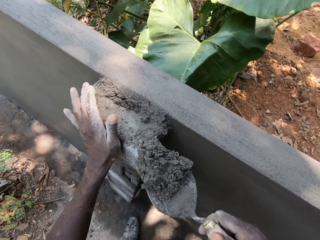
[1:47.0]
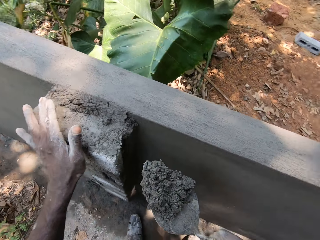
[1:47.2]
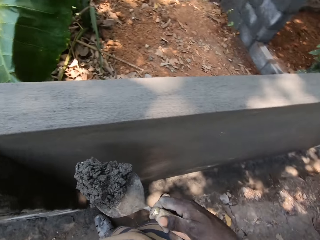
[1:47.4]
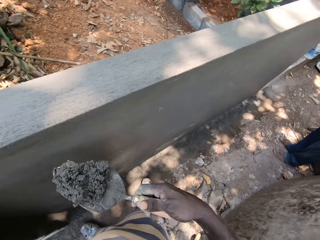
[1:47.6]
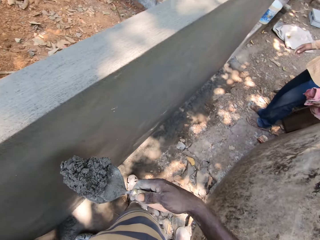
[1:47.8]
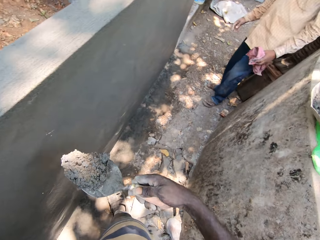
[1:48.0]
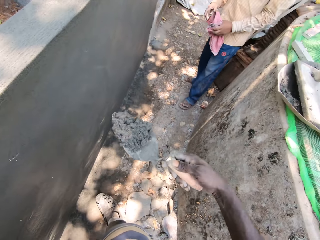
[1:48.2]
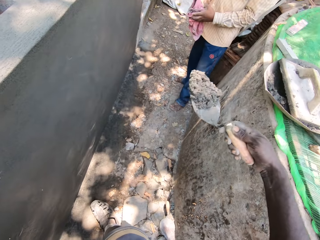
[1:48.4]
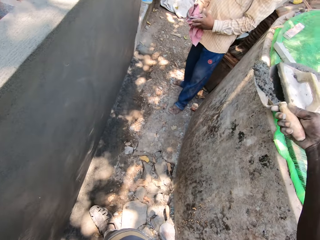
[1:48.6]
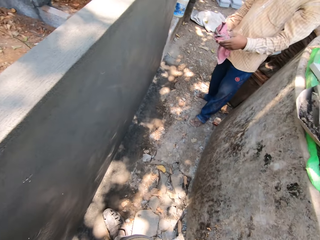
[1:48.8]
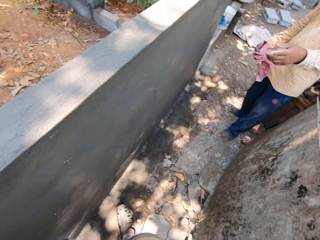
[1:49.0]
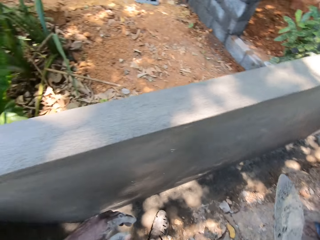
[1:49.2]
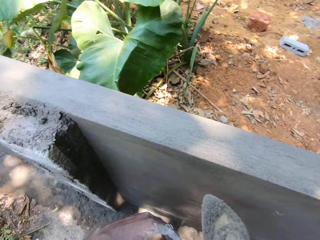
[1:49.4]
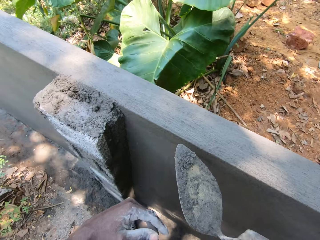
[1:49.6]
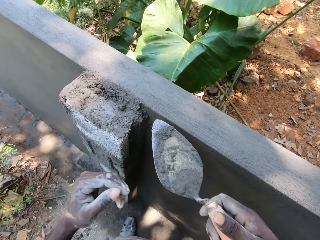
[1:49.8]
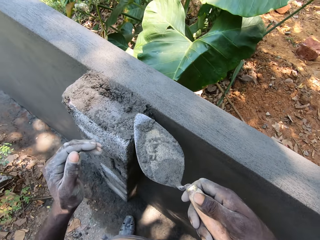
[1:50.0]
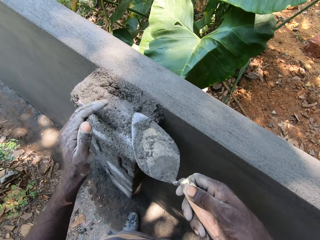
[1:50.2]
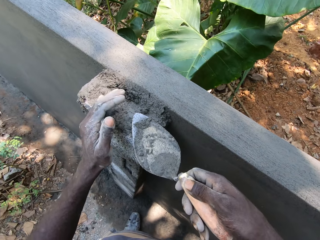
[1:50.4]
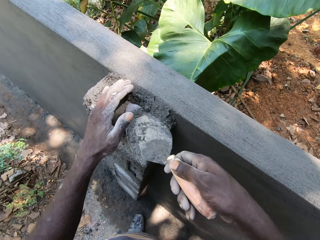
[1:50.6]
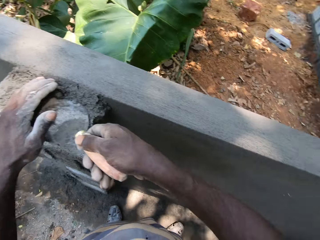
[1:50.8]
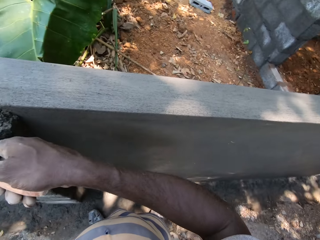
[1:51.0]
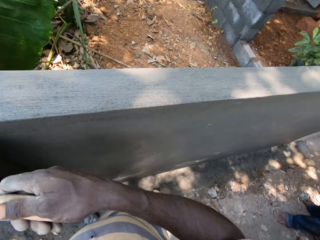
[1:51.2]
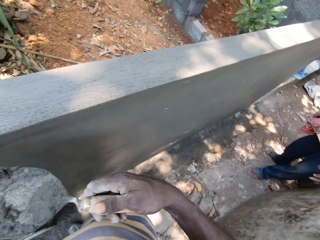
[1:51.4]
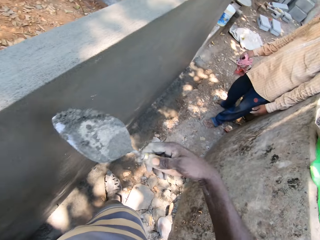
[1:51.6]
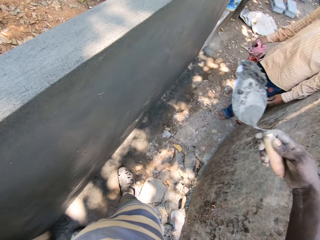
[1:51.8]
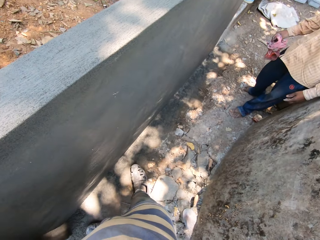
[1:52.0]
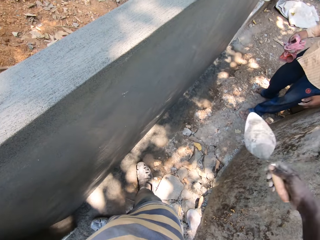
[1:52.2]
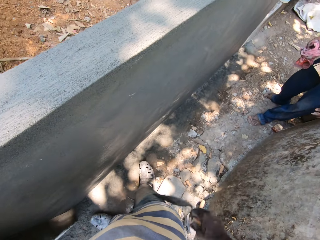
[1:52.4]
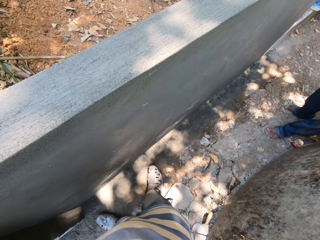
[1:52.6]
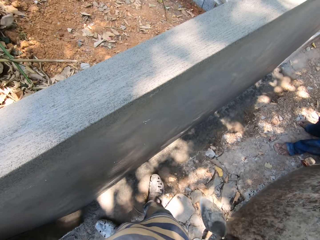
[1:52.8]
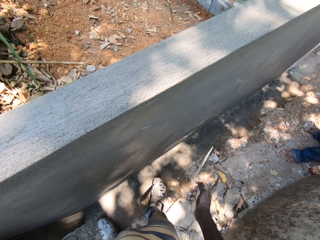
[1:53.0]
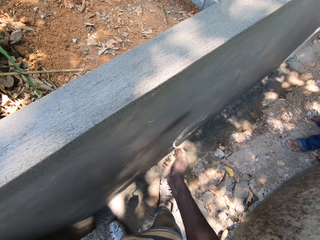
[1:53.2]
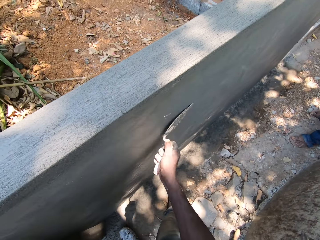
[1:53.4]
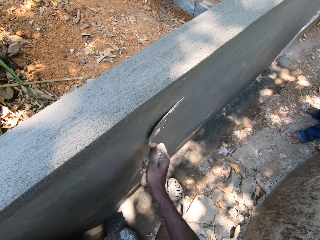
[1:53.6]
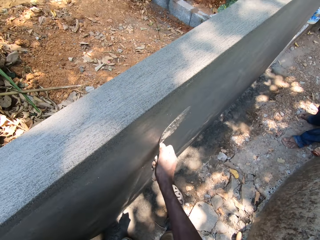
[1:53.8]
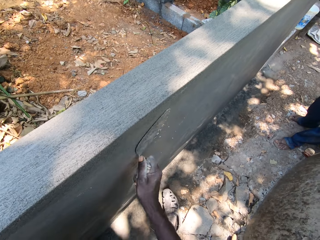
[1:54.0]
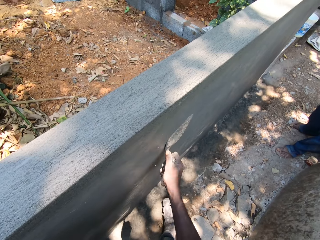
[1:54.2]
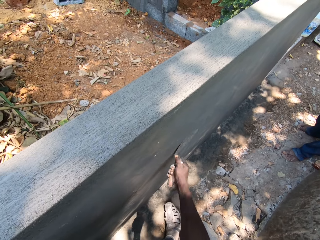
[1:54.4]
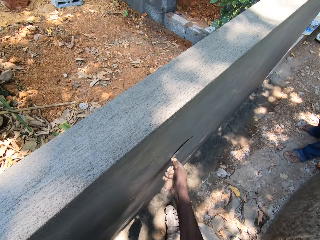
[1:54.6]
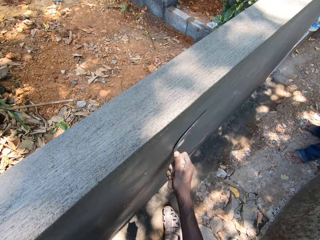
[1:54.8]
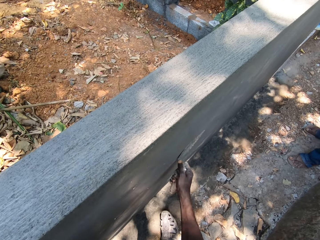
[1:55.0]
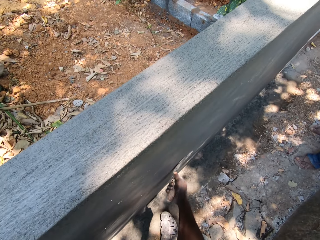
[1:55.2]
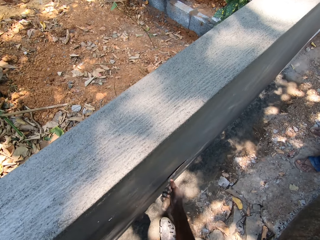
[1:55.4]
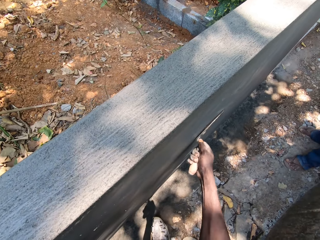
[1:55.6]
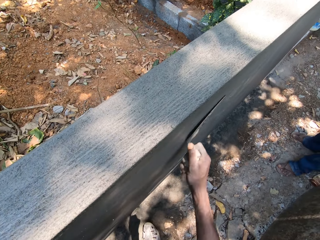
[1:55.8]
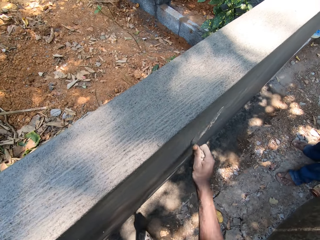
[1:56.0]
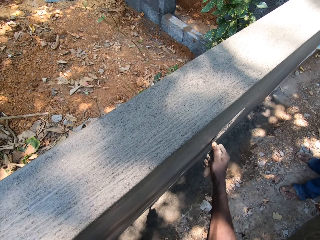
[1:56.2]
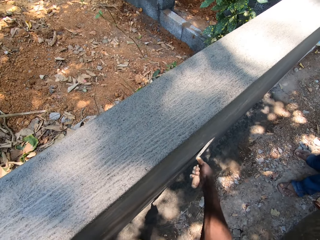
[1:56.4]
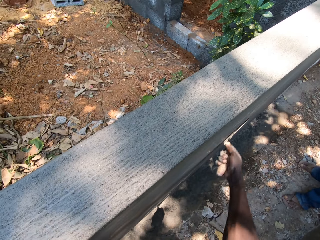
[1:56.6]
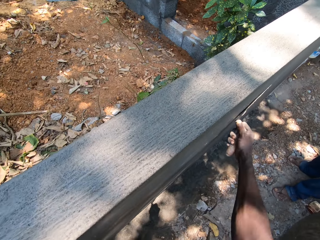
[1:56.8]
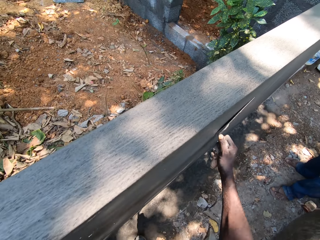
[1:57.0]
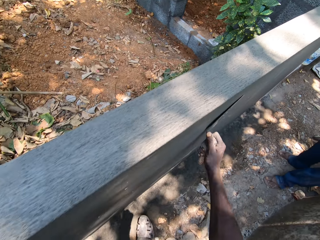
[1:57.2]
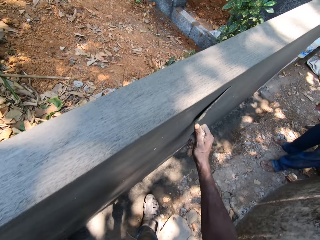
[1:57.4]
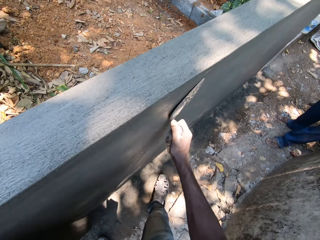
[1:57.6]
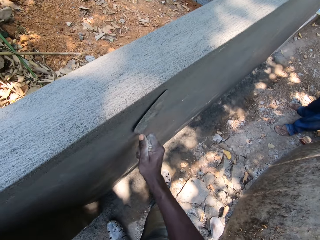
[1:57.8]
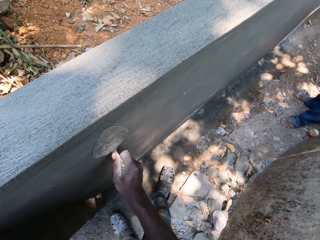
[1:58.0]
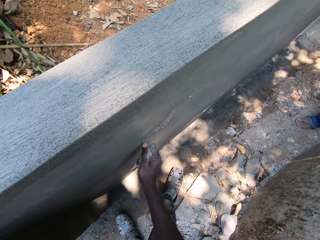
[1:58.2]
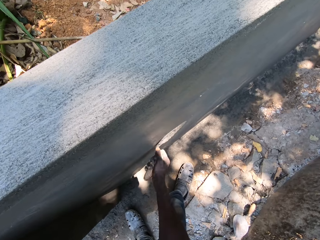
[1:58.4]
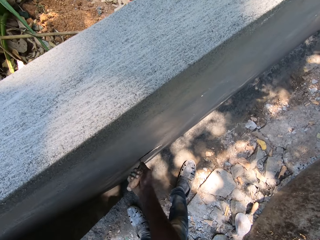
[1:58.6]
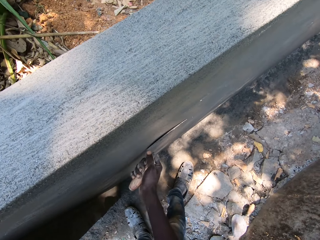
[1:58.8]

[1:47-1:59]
The camera wearer throws the concrete or cement on the trowel into a pan on a wall behind him. He removes the cement from a block. He packs some concrete from the wall onto the trowel with the trowel in his right hand and his left hand. He tosses the concrete in the trowel in his right hand away. He wipes the trowel in his right hand on his trousers. He plasters the wall with the trowel in his right hand. He smoothens the cement block.

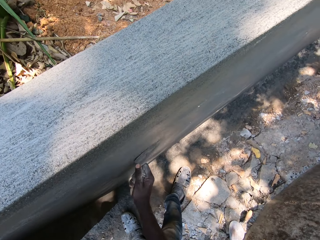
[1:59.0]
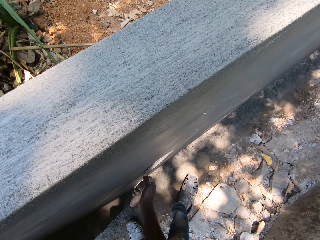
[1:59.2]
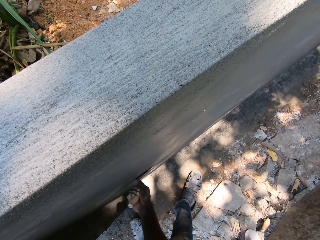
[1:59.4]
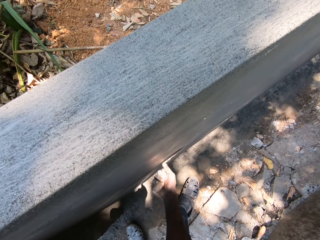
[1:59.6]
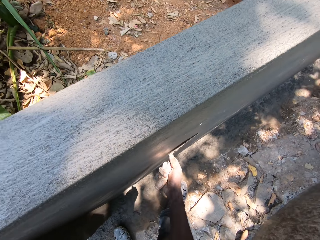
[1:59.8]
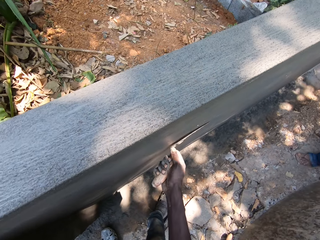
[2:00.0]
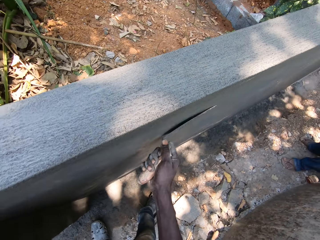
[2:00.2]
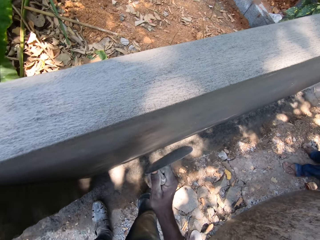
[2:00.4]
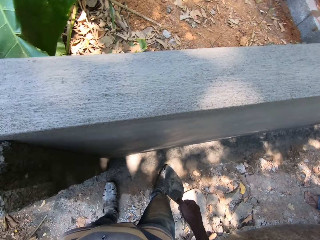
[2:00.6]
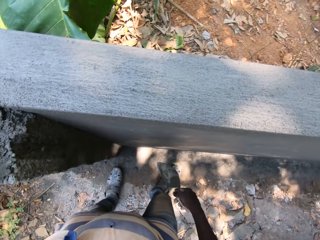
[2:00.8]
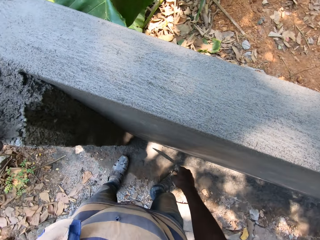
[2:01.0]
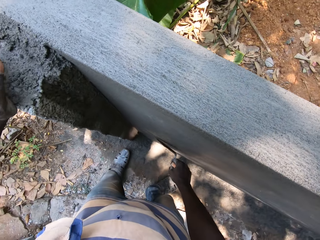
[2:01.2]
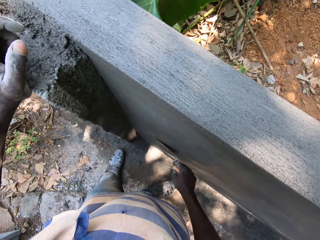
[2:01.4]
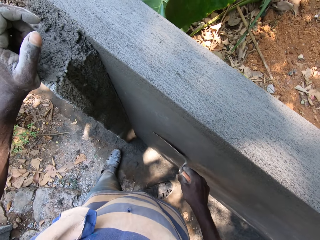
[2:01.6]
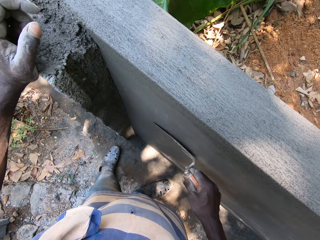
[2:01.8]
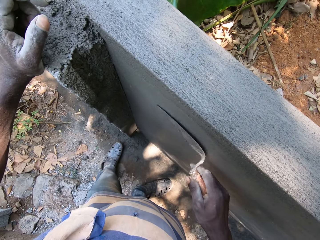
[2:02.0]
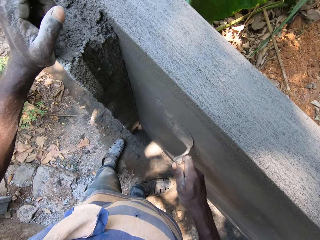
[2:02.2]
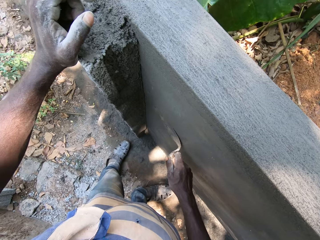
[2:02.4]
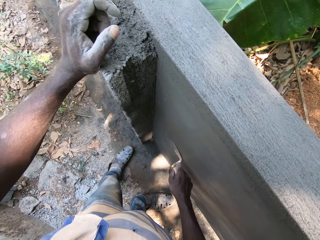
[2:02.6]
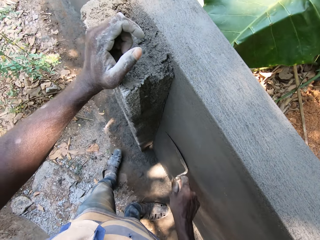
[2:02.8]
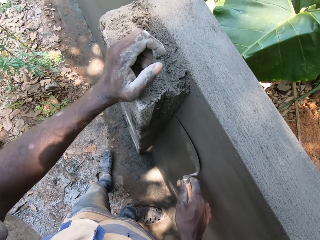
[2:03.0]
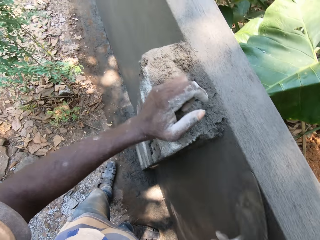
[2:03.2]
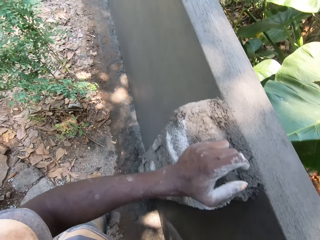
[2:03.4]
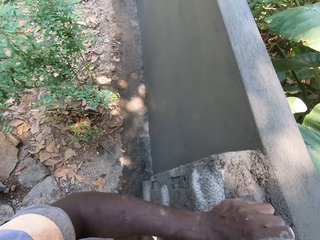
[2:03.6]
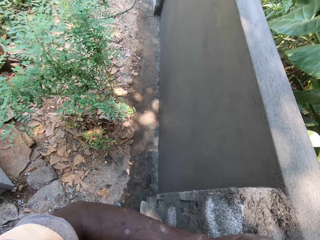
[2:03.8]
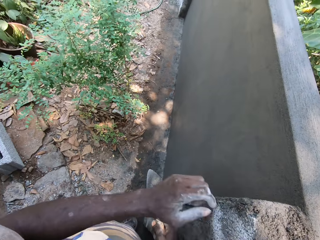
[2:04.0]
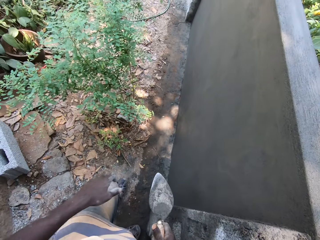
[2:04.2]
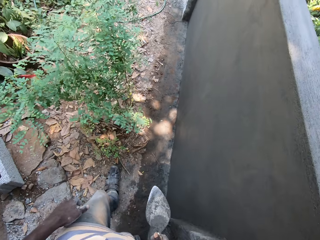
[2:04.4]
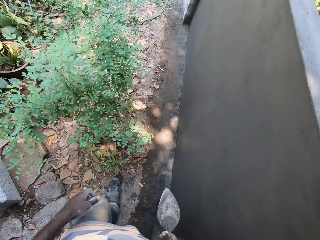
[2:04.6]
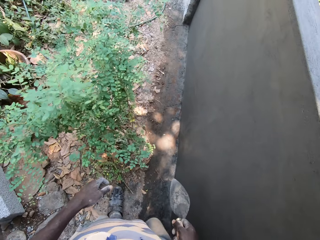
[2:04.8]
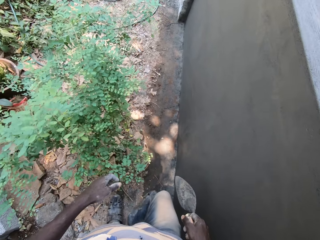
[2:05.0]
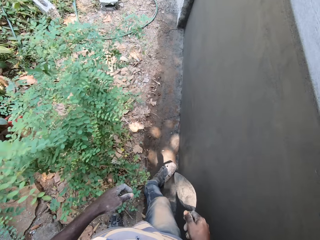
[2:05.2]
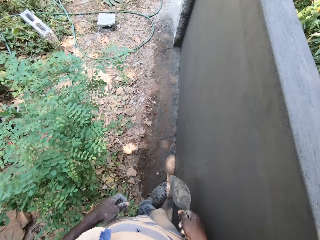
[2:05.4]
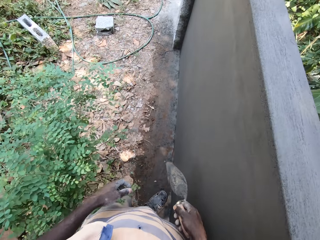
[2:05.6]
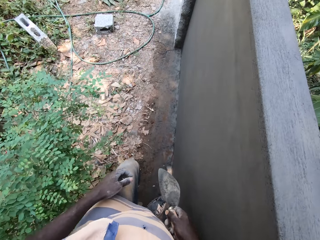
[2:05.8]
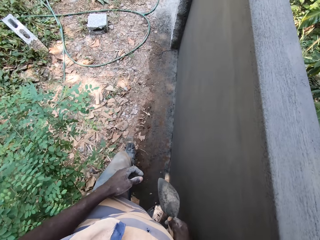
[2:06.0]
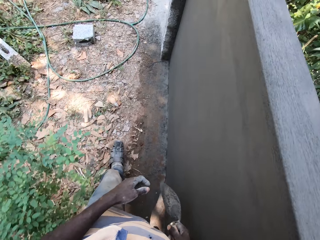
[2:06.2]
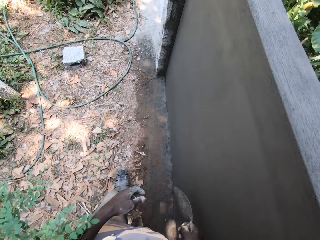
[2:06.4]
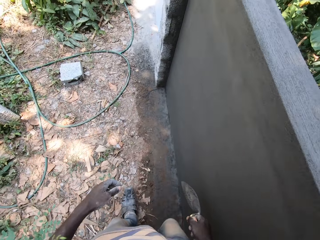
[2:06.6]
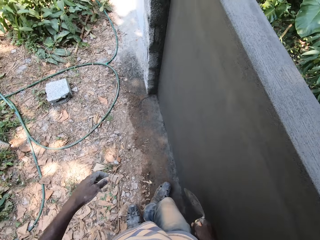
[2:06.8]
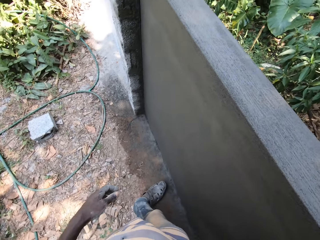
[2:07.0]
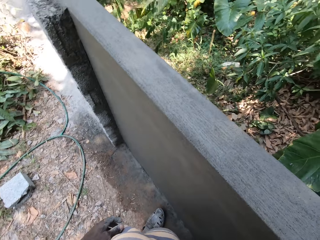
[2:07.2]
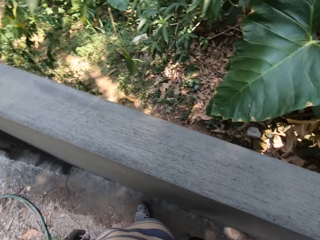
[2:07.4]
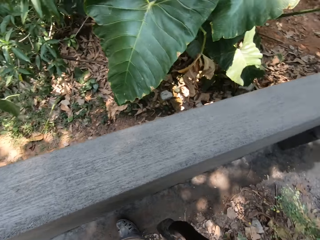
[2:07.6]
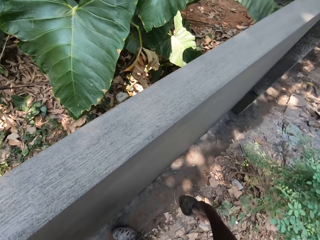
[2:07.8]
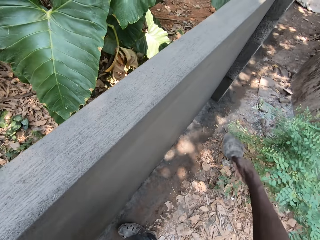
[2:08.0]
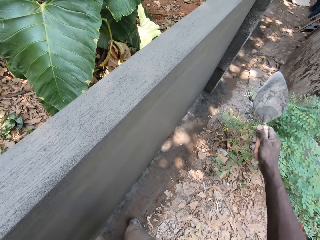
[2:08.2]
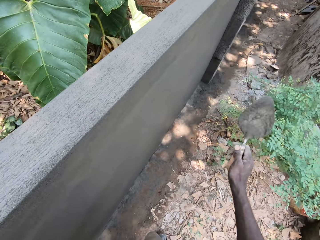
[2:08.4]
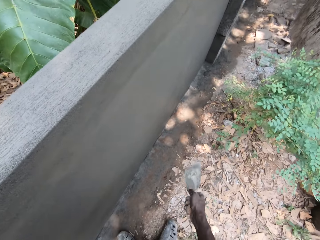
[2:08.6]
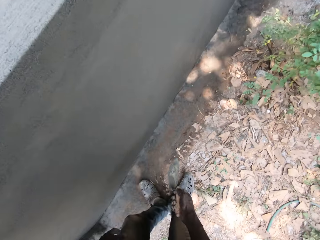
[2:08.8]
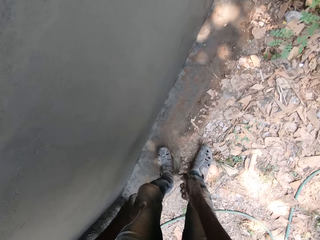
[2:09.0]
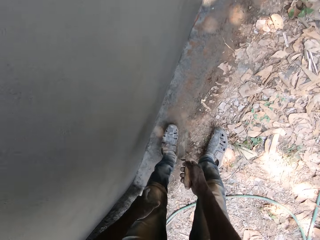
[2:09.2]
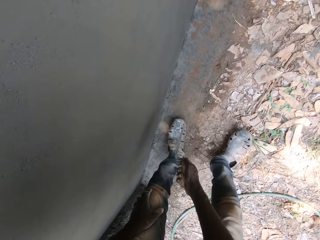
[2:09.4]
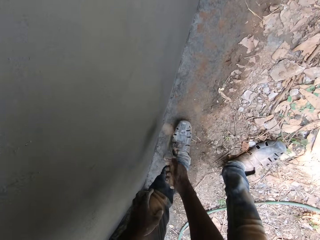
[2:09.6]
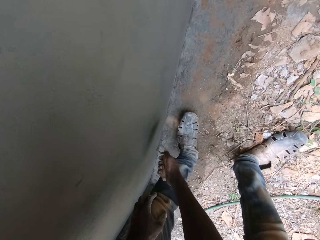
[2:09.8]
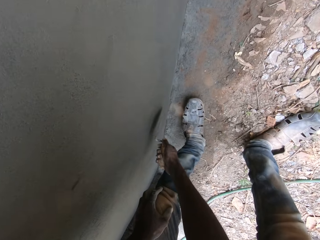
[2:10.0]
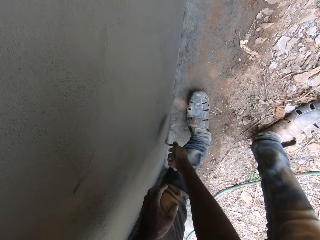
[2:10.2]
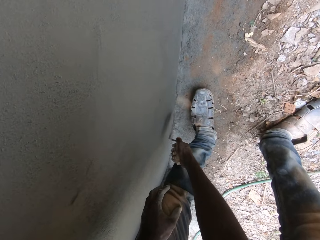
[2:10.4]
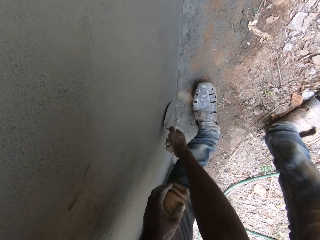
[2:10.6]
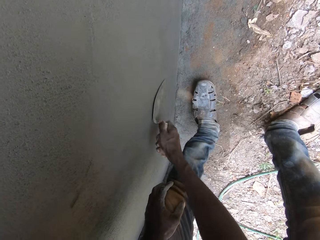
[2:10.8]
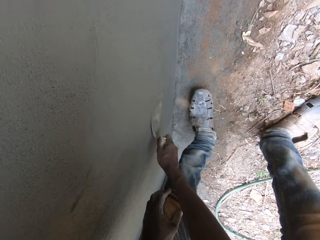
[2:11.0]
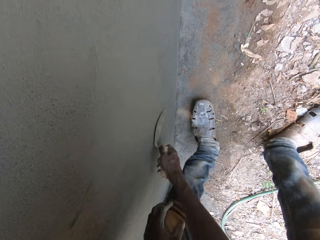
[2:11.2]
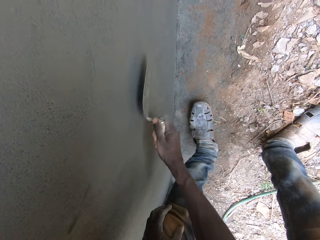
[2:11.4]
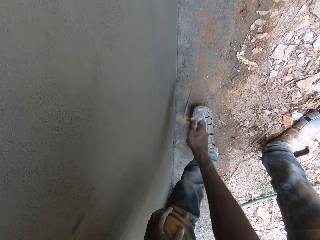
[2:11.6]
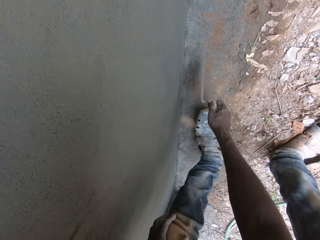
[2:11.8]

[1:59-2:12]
The camera wearer walks around. They smoothen a cement block.
